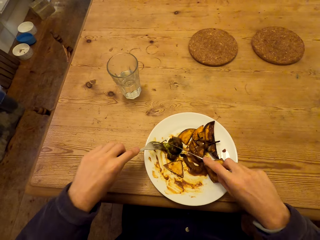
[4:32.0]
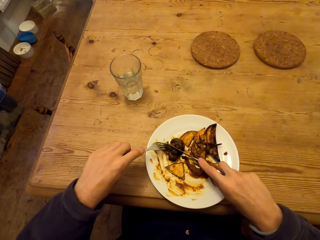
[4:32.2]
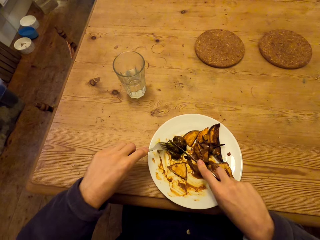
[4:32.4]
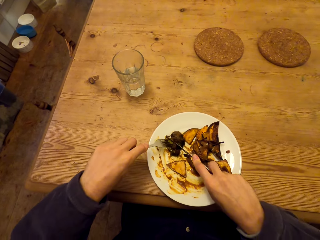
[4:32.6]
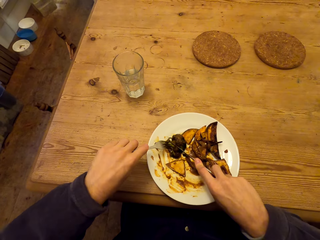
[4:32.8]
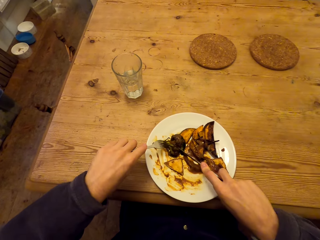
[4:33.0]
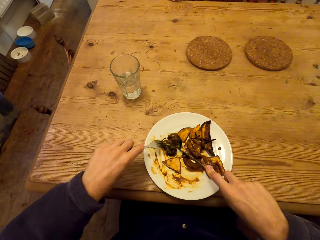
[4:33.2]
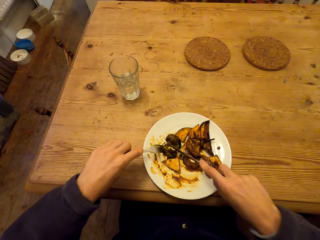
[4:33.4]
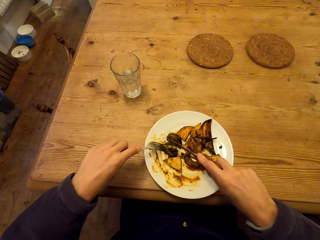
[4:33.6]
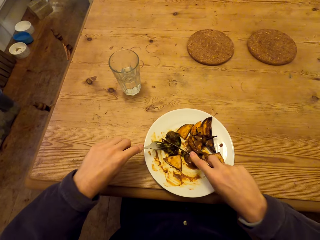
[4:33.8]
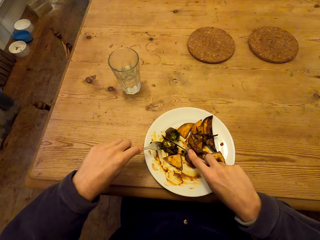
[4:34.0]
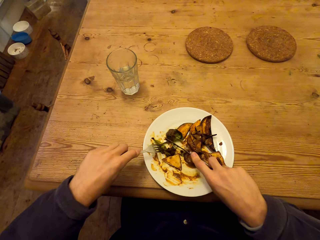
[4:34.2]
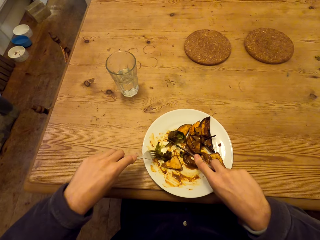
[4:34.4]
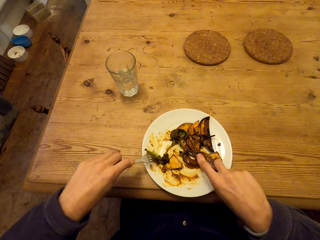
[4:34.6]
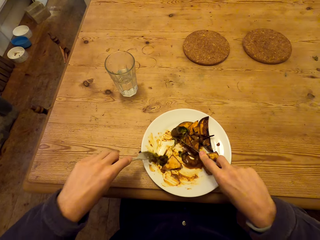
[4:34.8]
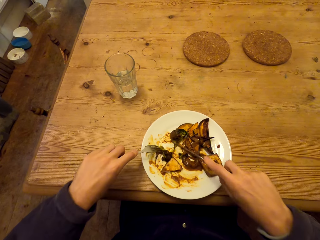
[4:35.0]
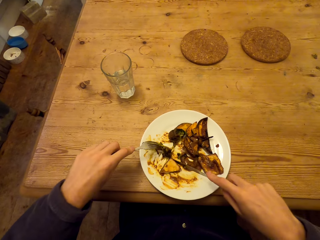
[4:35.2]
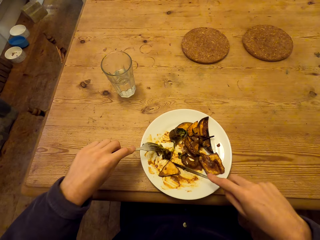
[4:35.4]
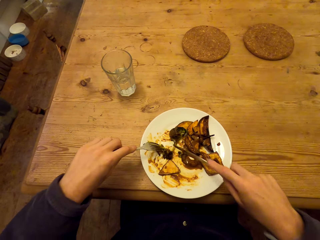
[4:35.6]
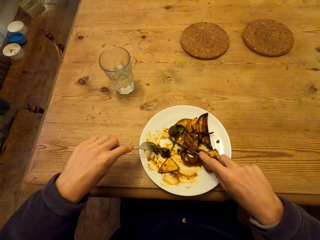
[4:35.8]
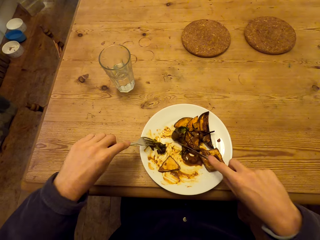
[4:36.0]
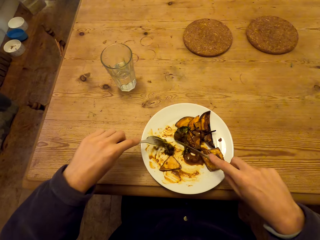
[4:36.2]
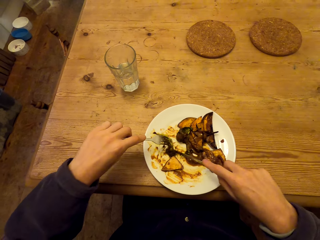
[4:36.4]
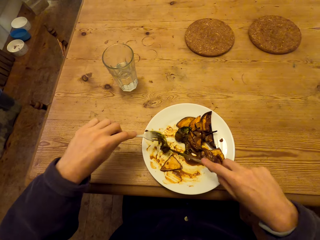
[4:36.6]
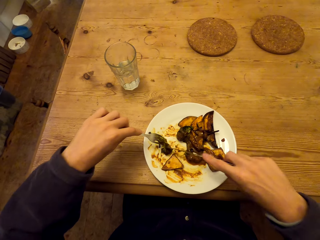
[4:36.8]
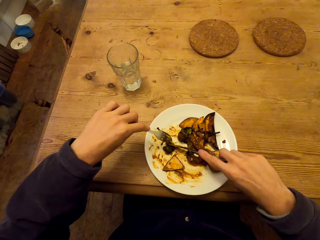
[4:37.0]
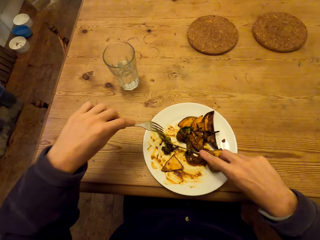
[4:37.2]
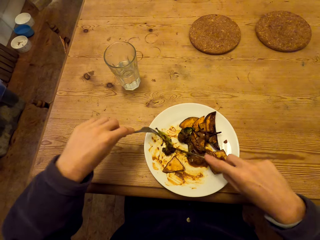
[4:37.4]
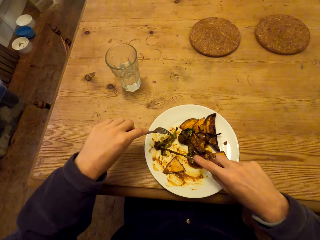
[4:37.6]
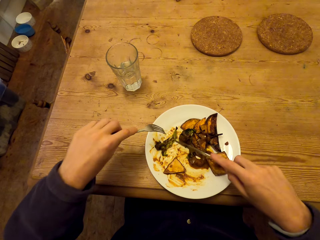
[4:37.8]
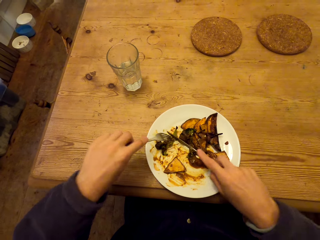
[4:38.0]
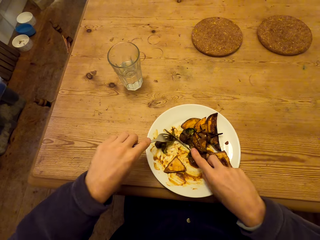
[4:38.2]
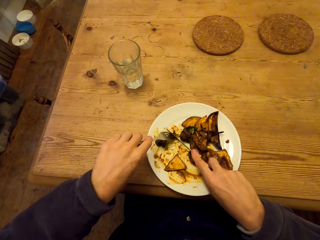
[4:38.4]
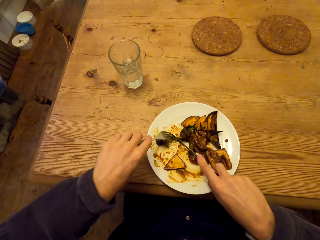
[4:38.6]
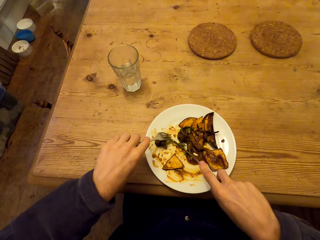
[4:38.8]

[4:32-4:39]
The camera wearer cuts the food.

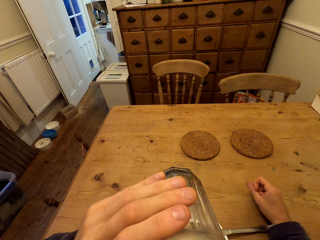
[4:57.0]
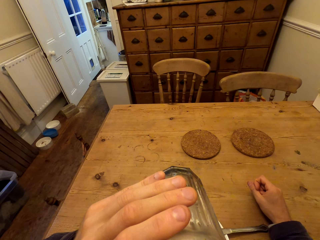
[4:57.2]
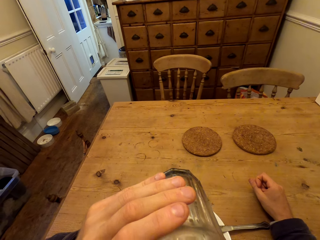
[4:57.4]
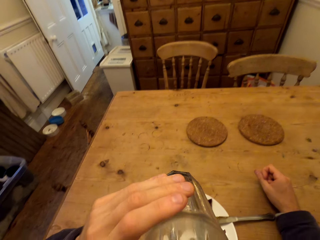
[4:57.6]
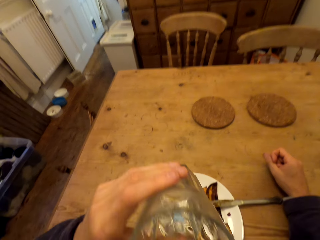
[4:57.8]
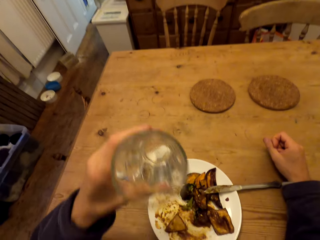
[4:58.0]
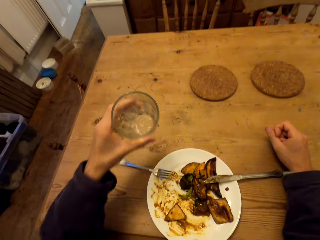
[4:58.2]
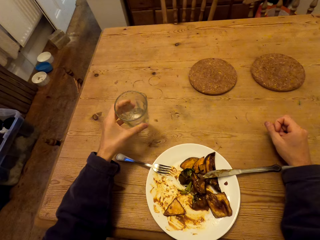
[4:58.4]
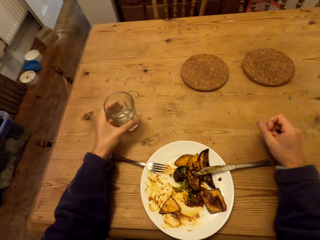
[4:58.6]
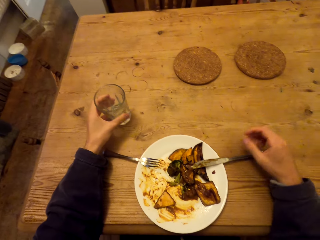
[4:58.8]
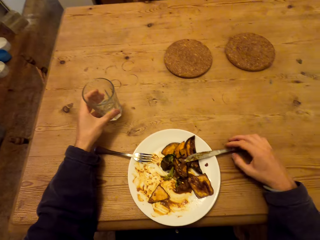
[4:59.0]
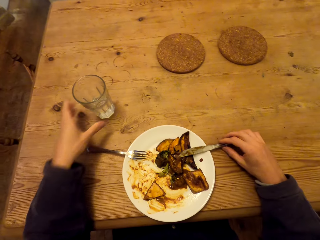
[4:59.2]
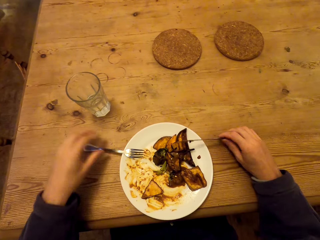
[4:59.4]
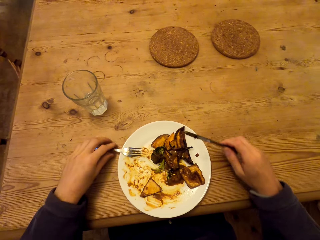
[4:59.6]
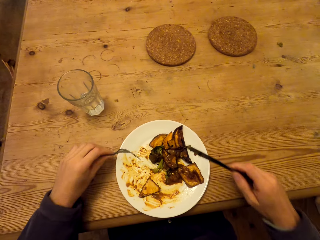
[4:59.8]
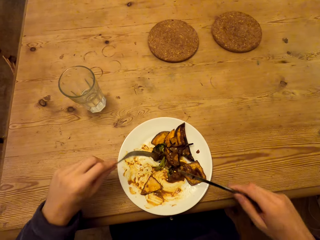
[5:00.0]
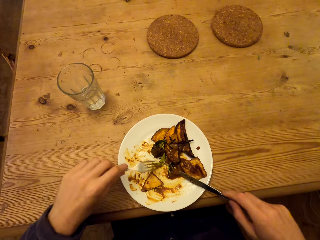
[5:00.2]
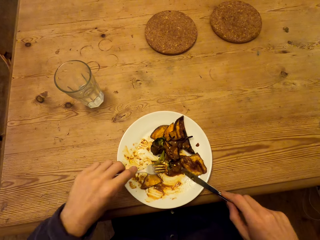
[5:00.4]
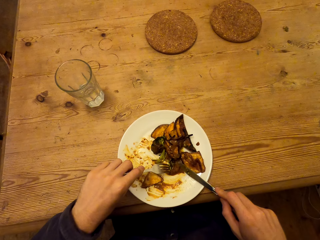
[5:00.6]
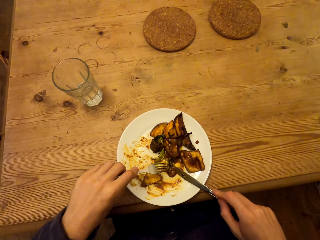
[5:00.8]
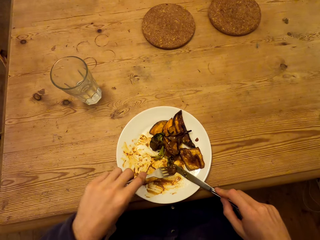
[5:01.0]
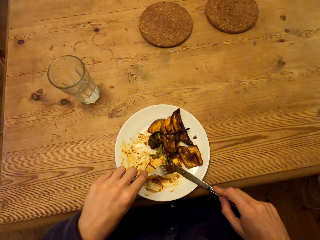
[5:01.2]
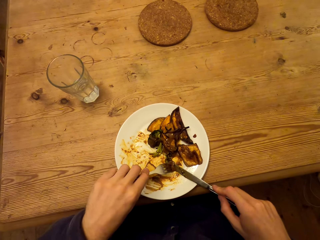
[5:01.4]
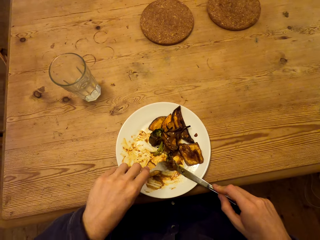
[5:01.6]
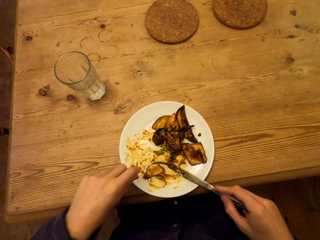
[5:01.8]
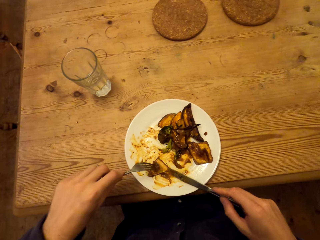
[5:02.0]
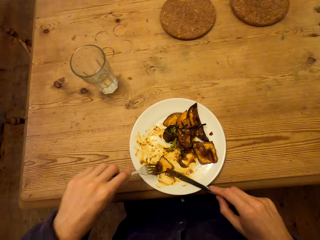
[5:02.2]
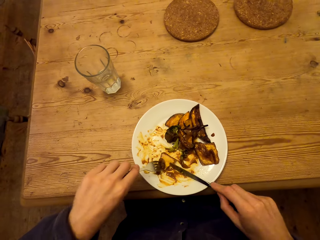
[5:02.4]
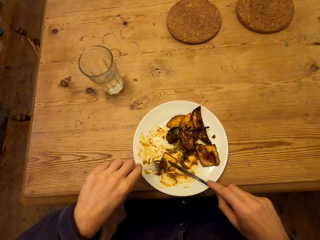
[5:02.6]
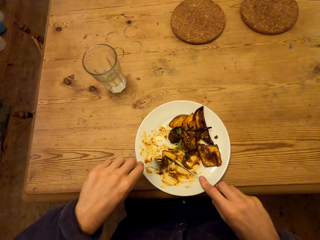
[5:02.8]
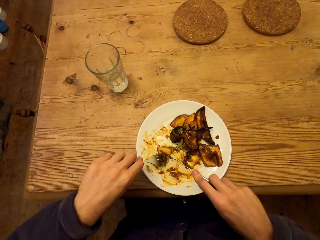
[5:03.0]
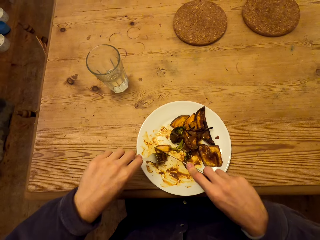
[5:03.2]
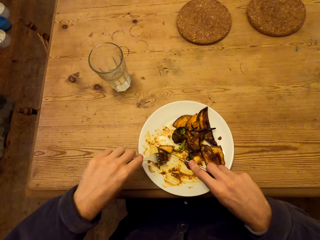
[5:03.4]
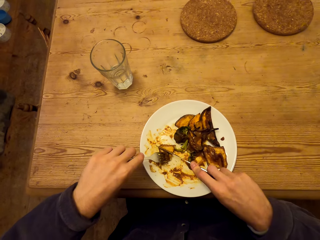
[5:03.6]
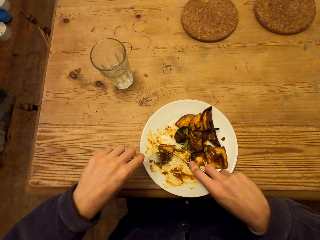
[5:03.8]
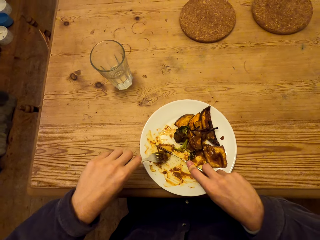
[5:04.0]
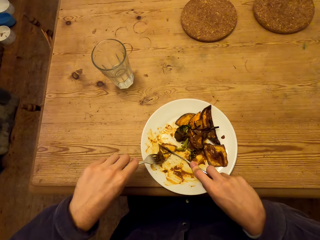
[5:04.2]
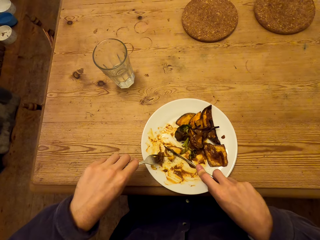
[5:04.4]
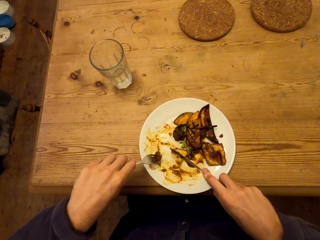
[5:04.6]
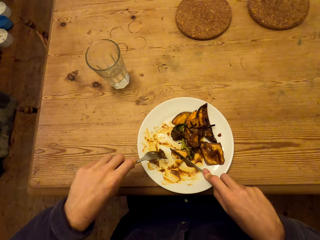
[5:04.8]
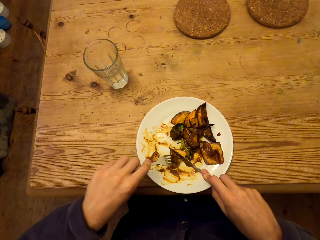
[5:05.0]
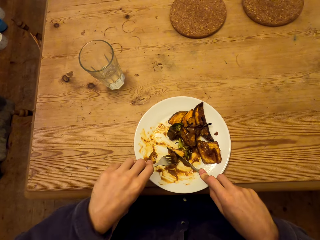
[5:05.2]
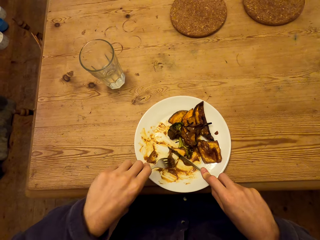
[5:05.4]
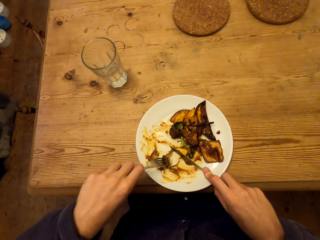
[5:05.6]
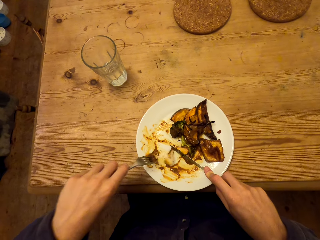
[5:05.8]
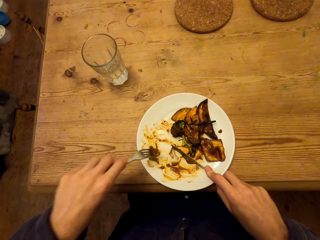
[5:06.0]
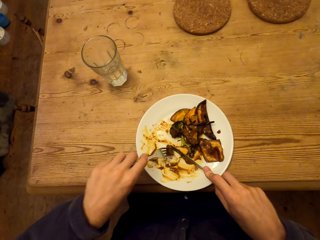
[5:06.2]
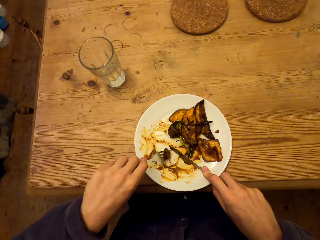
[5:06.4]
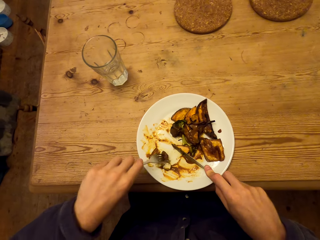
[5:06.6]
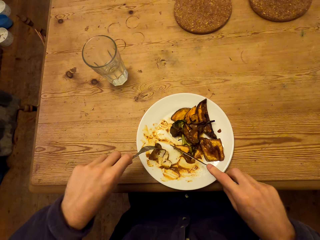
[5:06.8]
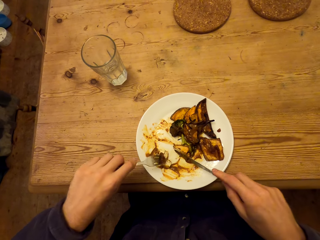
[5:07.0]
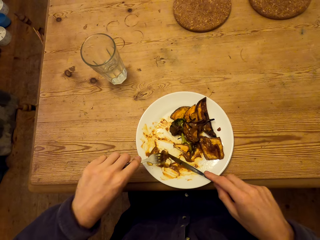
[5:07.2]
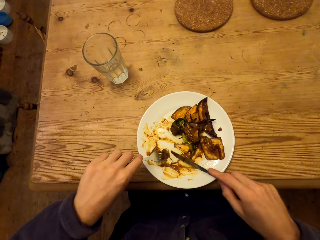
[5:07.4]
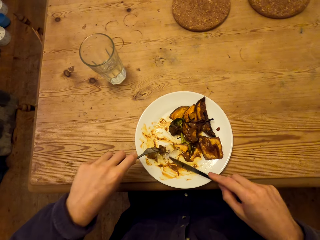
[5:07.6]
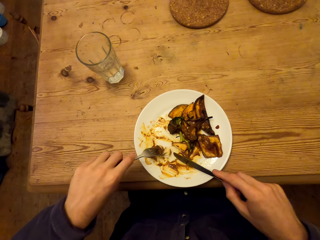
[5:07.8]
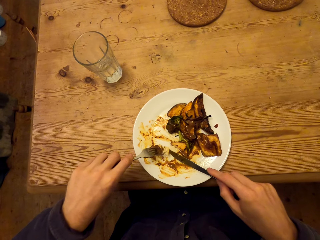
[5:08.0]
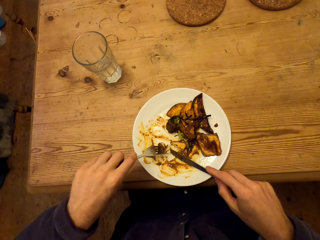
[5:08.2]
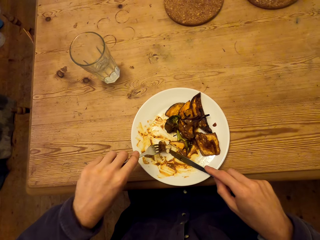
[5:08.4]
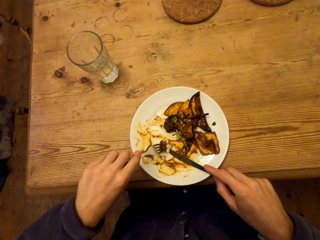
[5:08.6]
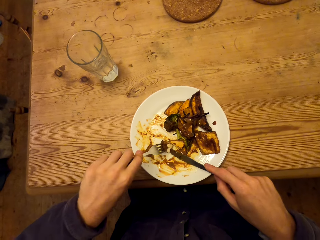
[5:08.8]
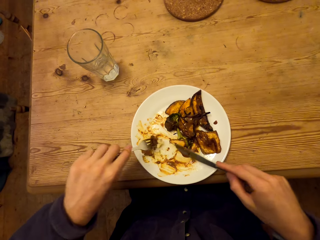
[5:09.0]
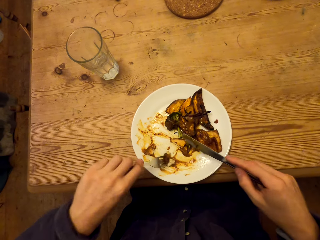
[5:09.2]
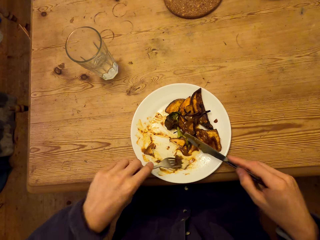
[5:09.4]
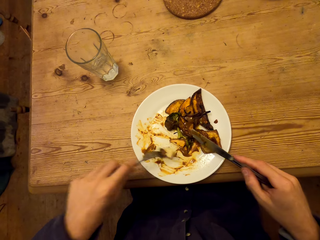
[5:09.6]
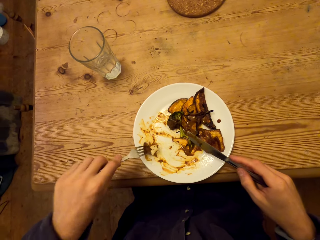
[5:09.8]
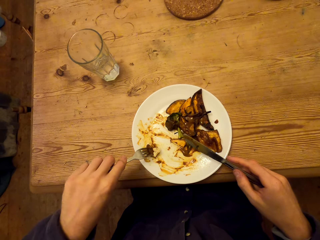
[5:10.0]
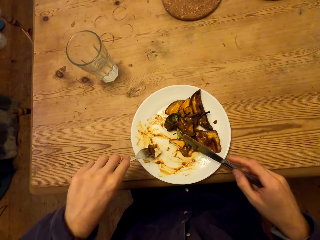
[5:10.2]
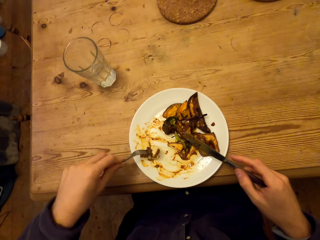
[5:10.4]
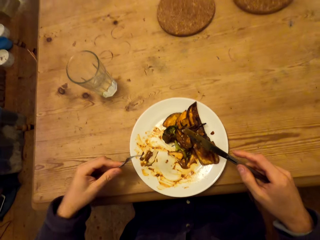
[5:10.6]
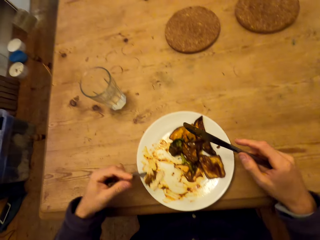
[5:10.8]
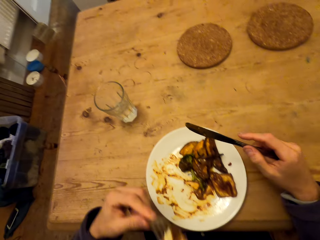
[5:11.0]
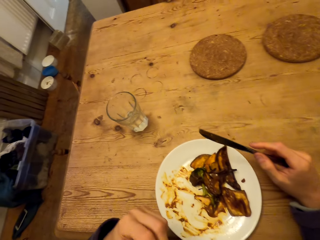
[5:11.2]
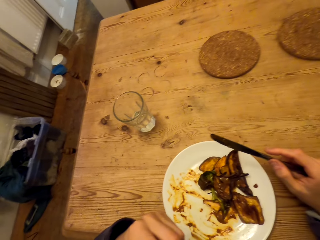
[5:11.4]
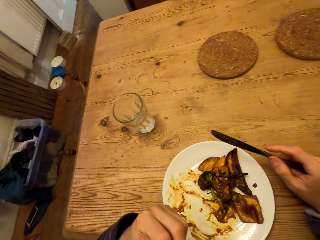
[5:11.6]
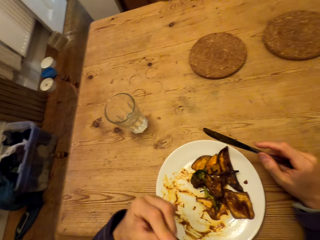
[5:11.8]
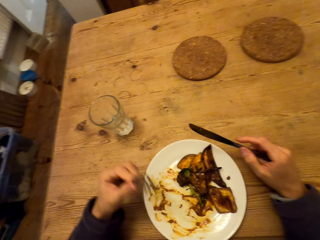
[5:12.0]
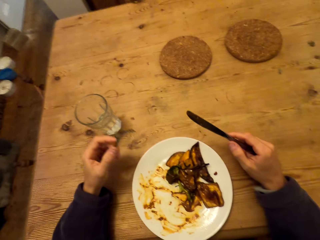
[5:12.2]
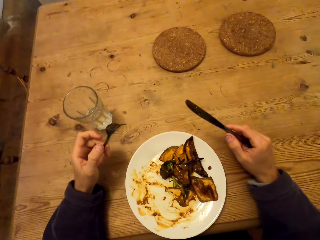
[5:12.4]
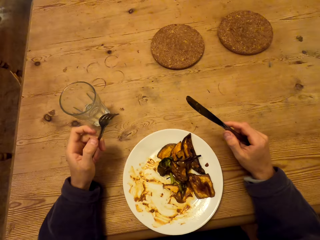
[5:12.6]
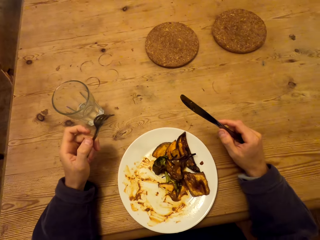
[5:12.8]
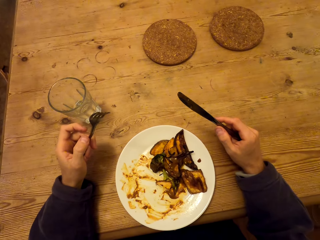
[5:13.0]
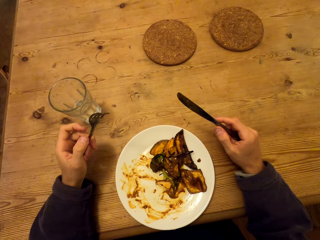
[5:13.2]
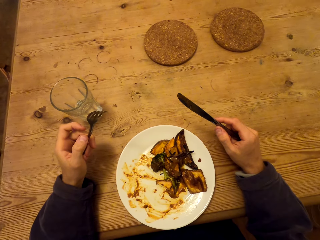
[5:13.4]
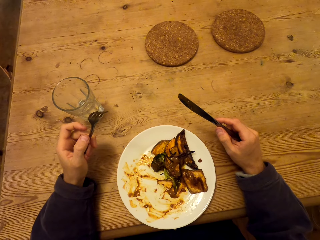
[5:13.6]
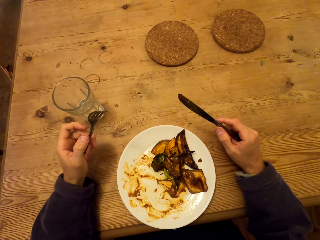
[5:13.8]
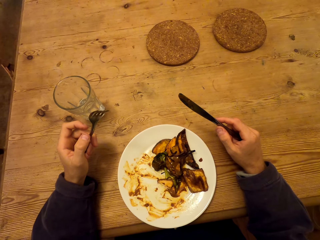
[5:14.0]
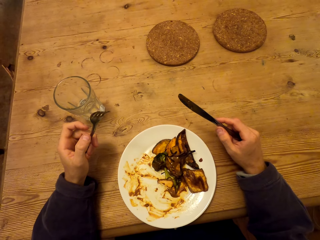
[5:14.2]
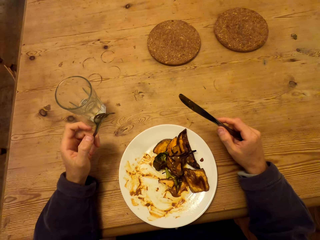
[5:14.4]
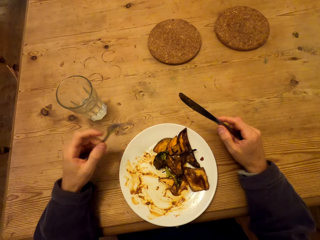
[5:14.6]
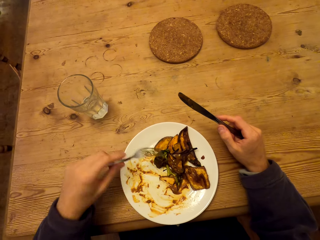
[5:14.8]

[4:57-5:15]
The camera wearer places the glass on the table. They pick up the knife and the fork. They hold the knife and hold the fork. They pick up meat. They cut the meat with the knife. They scoop food. They eat the meat.
